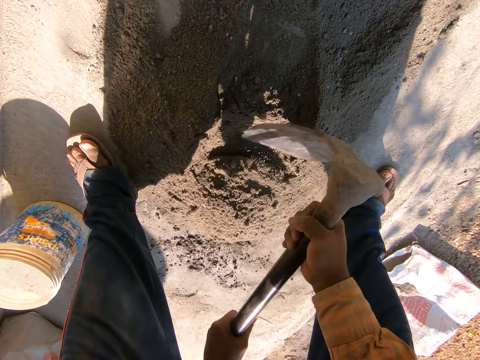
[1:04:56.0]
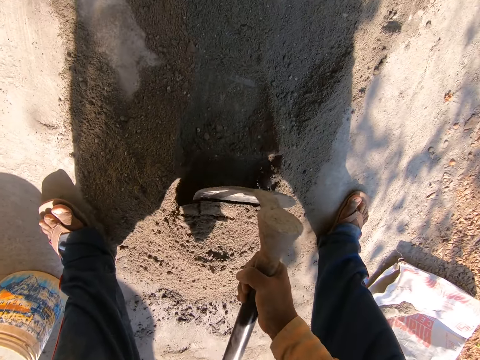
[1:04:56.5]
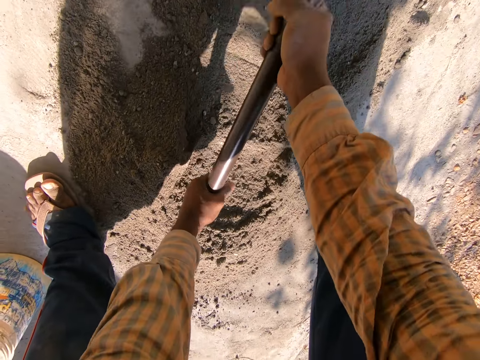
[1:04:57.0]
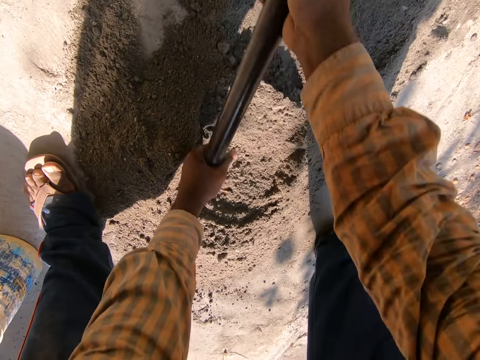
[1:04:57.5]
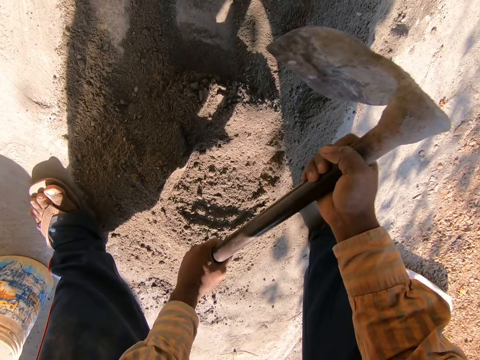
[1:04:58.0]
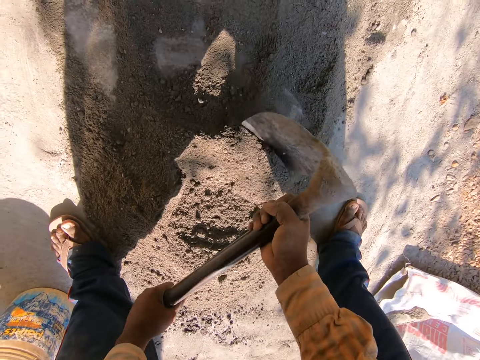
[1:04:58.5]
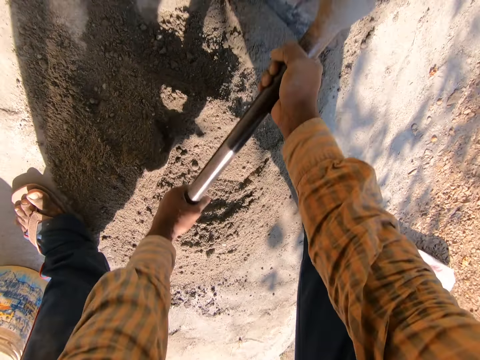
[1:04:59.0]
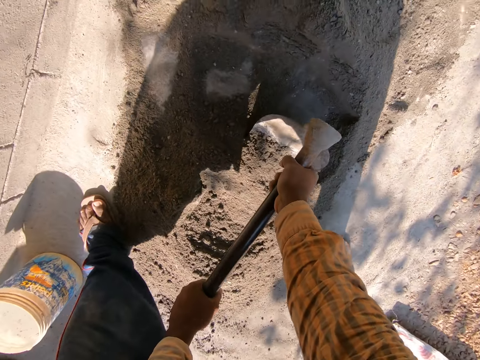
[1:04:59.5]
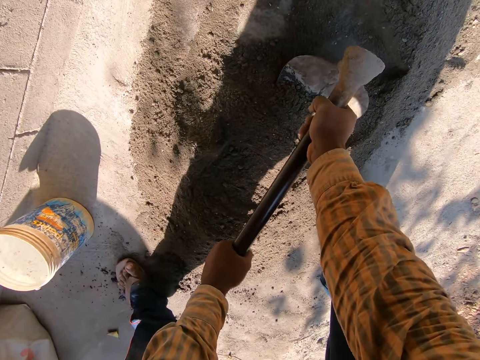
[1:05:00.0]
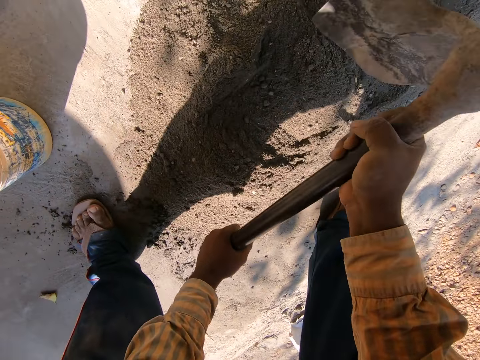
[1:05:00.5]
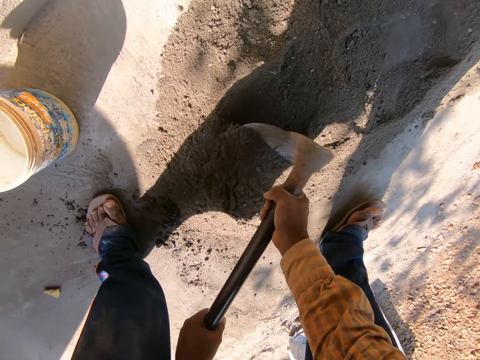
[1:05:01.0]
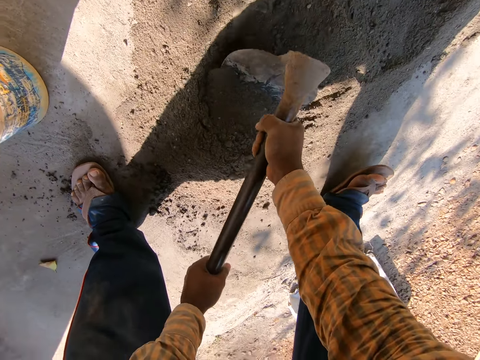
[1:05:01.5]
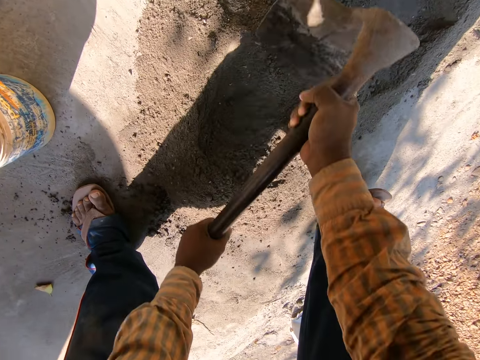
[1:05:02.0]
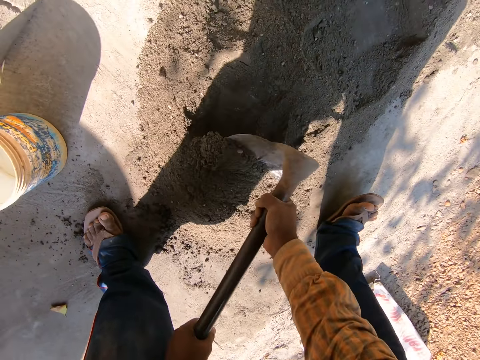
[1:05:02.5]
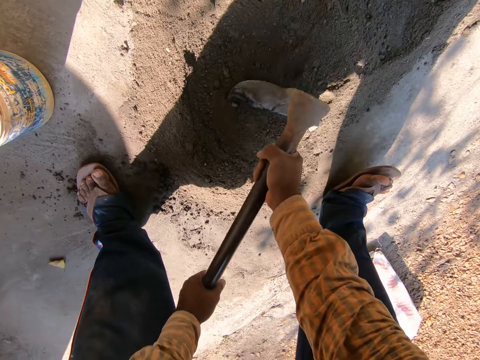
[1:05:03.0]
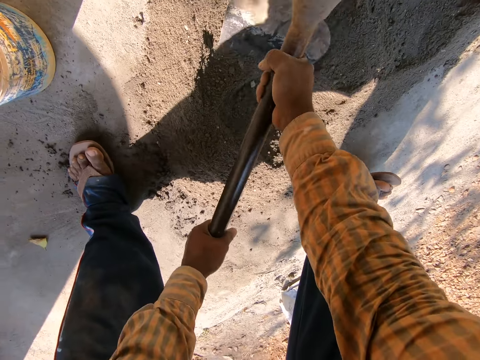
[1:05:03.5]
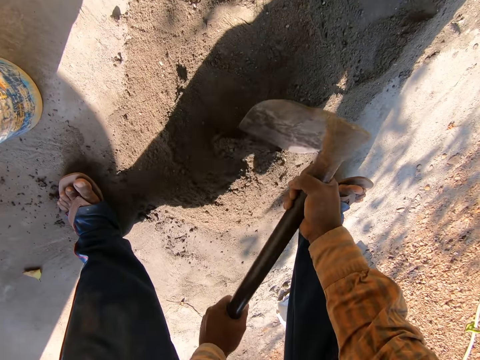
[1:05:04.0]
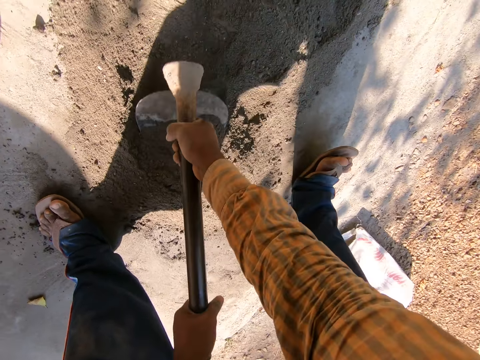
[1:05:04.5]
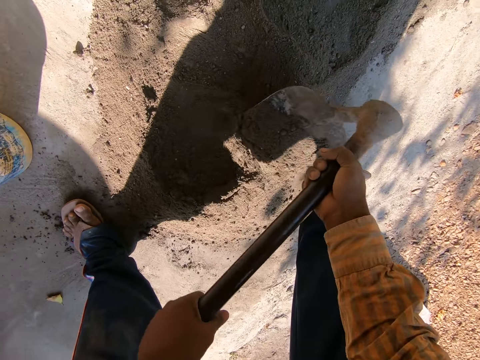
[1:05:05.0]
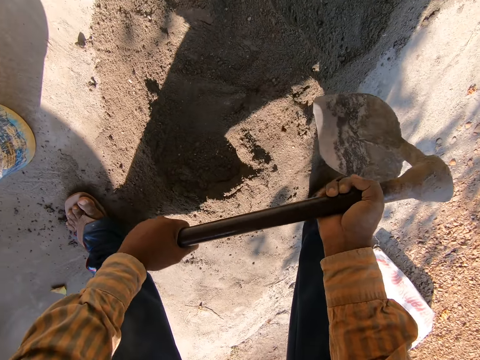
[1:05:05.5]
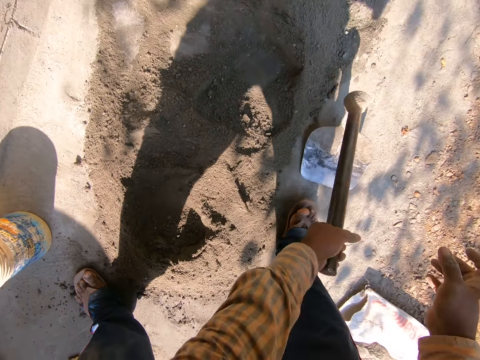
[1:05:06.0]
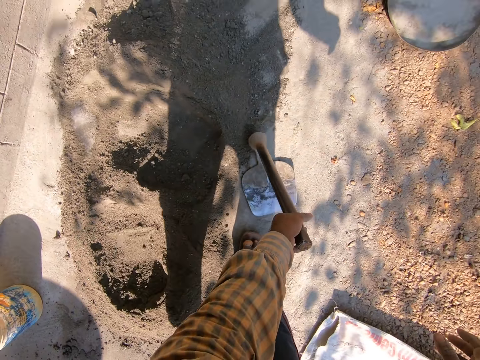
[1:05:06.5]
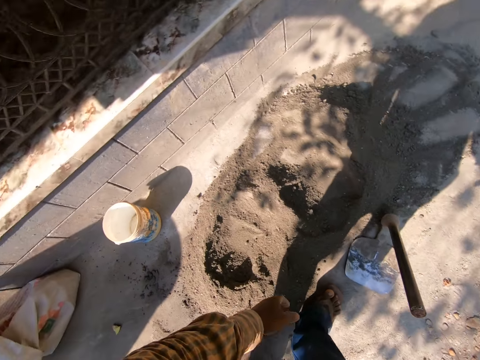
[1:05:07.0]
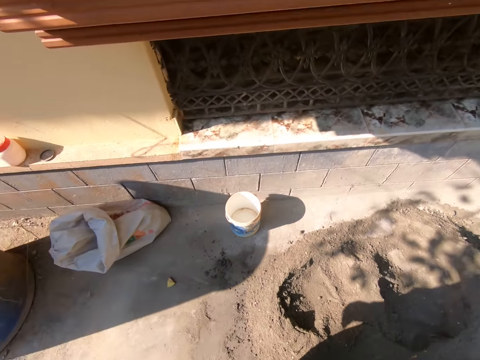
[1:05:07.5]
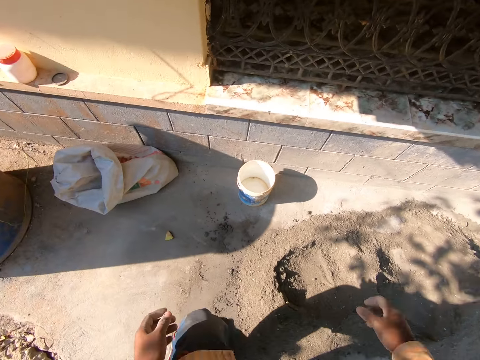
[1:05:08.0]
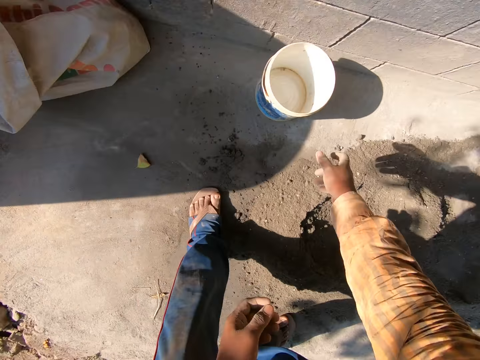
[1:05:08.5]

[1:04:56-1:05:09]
The camera wearer moves around. They mix cement on the ground with a hoe. They drop the hoe in both hands on the floor. They walk around.

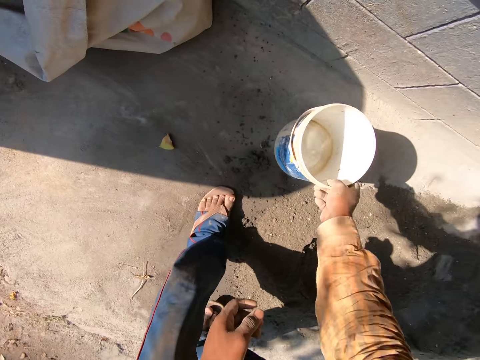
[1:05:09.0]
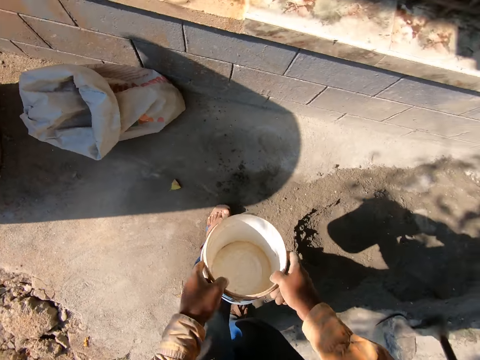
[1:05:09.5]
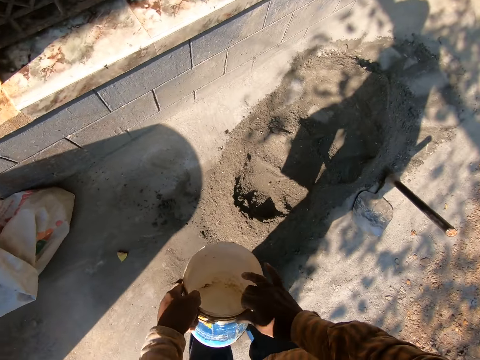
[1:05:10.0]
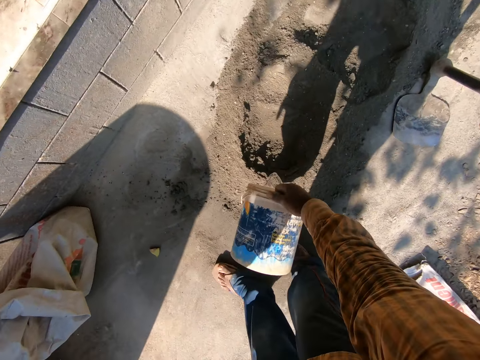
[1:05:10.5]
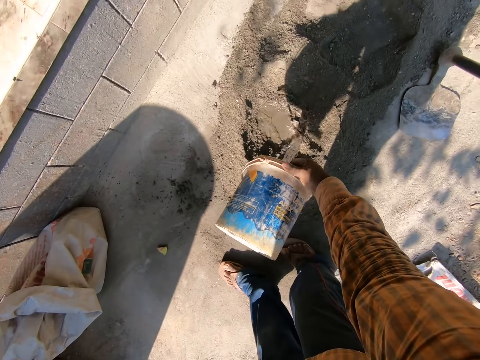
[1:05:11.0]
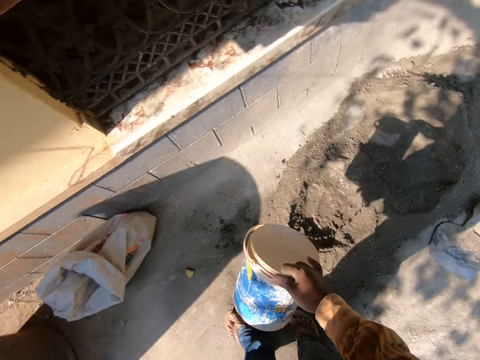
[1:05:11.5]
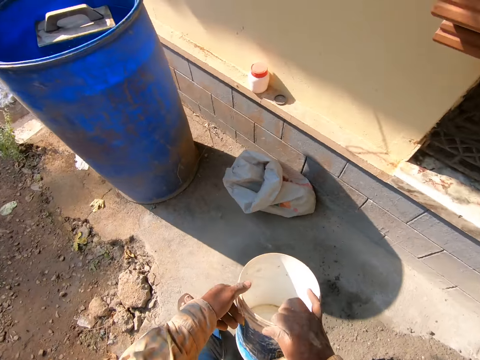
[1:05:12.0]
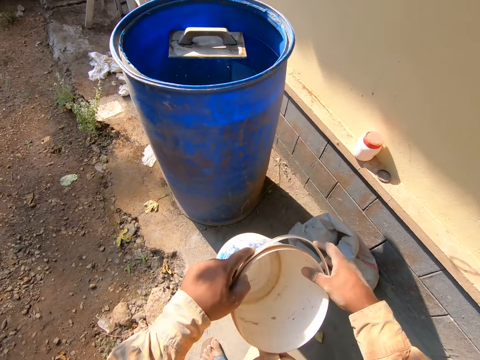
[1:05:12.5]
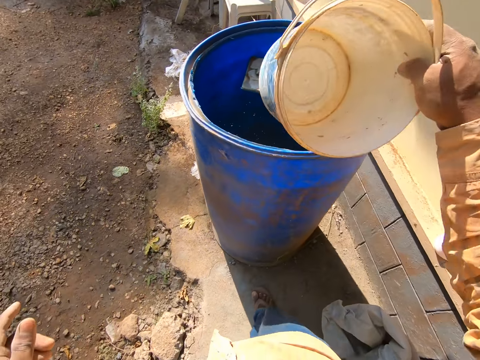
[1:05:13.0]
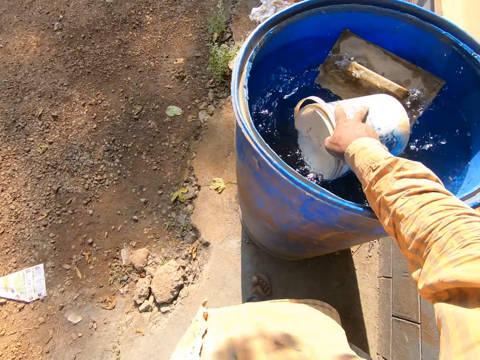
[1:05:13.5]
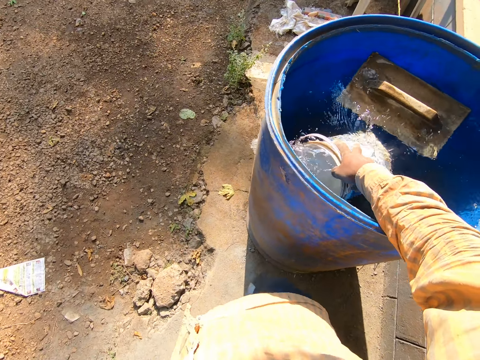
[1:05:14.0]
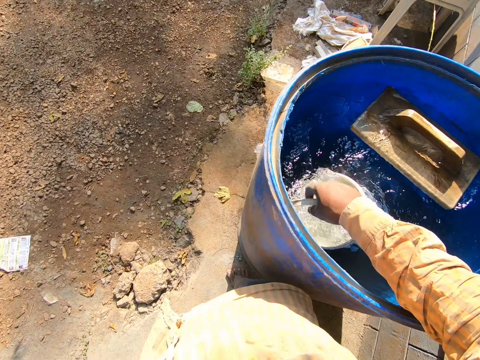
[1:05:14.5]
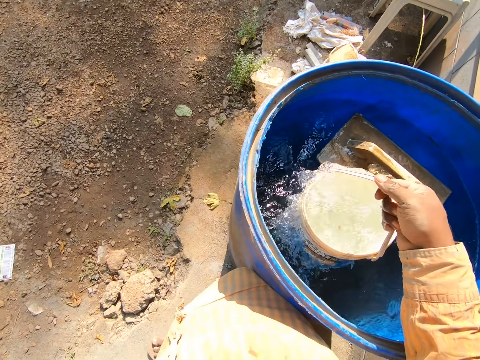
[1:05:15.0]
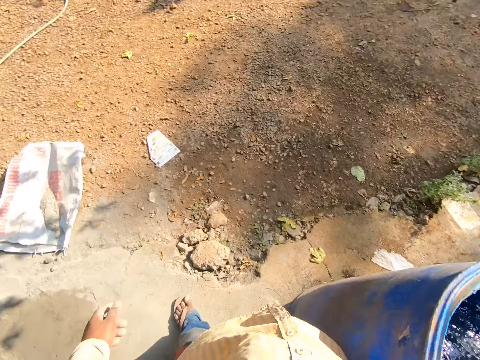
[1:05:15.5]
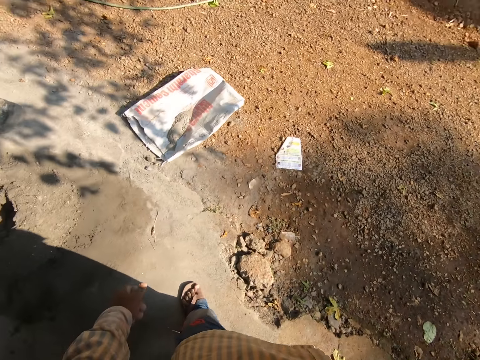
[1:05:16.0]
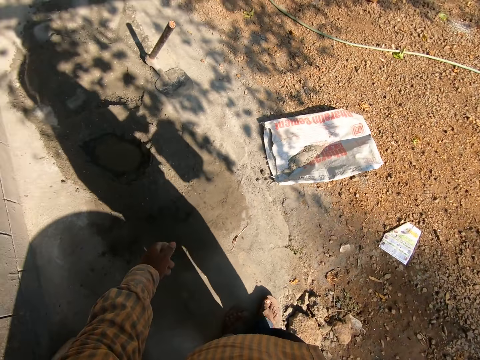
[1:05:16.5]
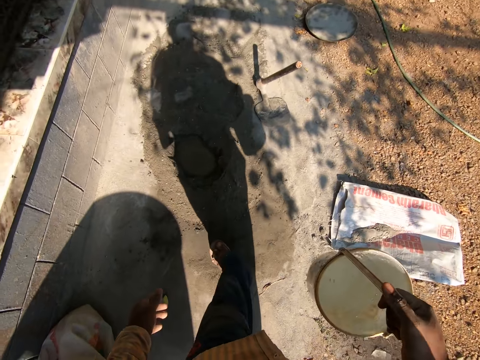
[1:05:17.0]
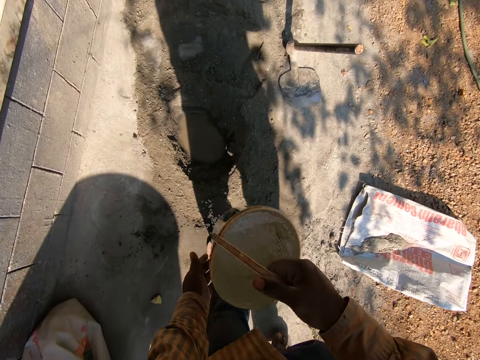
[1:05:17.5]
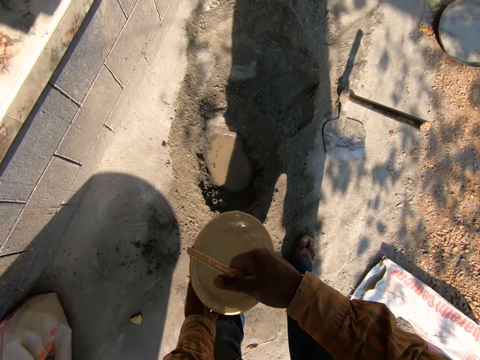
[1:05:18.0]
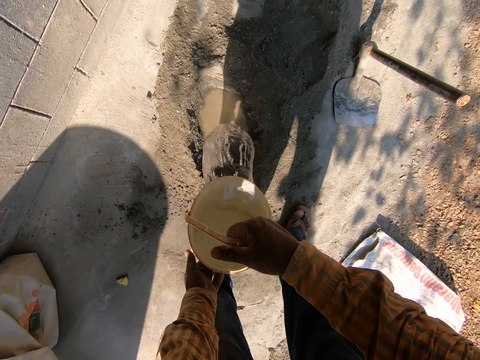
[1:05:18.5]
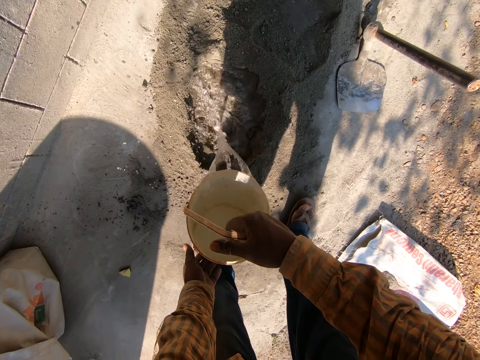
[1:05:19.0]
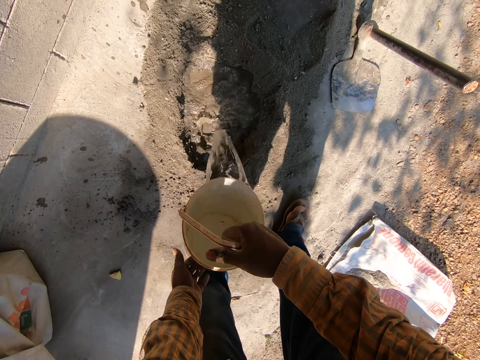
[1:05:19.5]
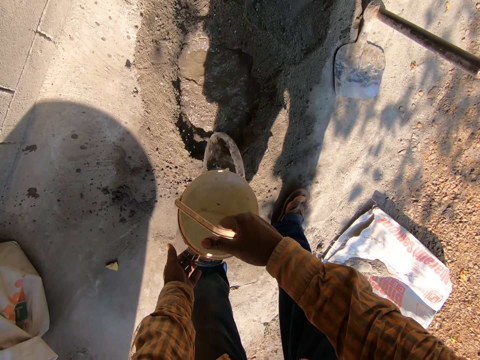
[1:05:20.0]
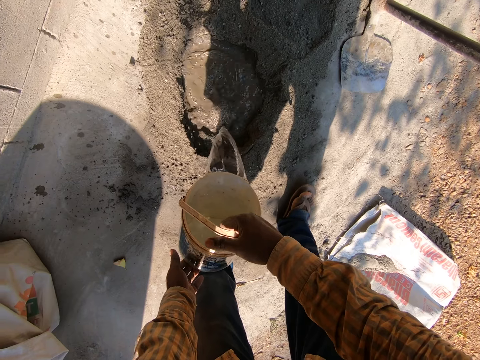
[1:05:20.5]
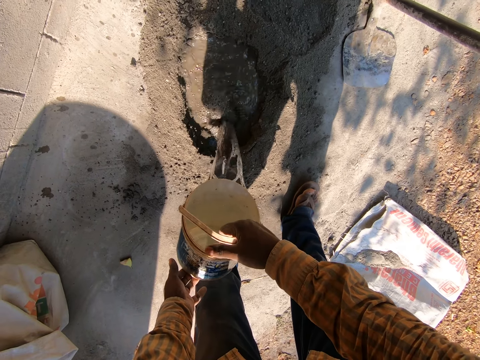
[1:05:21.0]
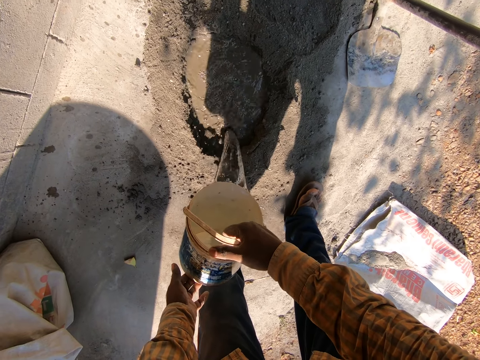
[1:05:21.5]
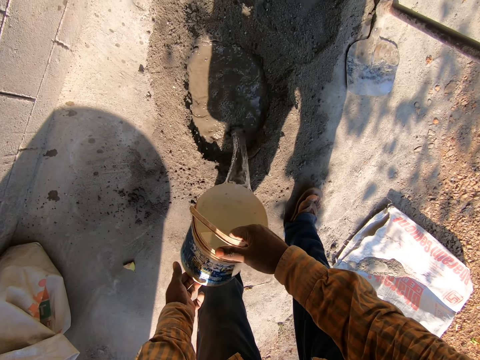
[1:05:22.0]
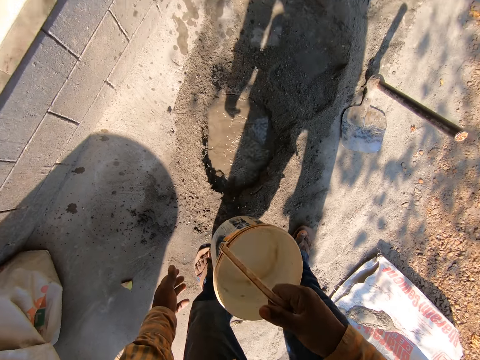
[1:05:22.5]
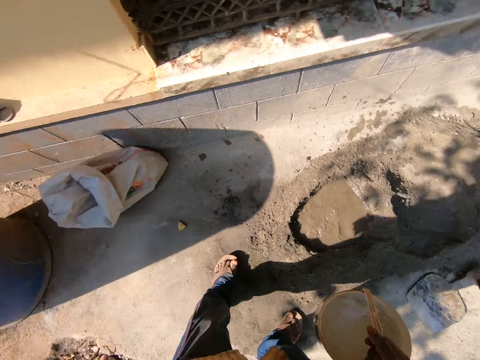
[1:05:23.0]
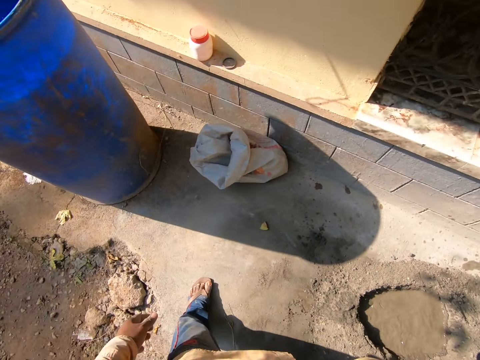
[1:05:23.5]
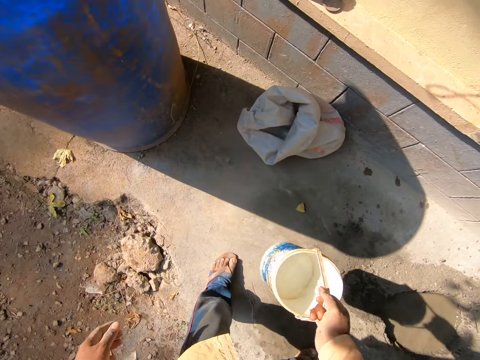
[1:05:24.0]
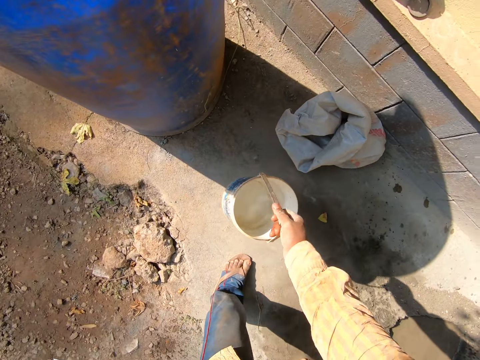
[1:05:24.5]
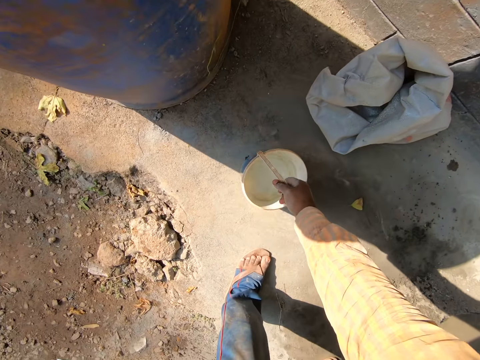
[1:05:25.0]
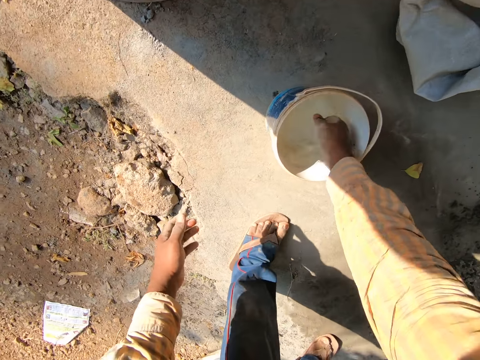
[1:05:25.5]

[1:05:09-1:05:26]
The camera wearer lifts a bucket on the floor with his right hand. He places his left hand on the bucket in his right hand. He pours water from the bucket in his right hand into the sand. He walks around. He places his left hand on the bucket in his right hand. He takes water from a drum with the bucket in his right hand. He walks around. He places his left hand on the bucket in his right hand. He pours water from the bucket in both hands into the sand. He turns around. He drops the bucket in his right hand on the floor.
